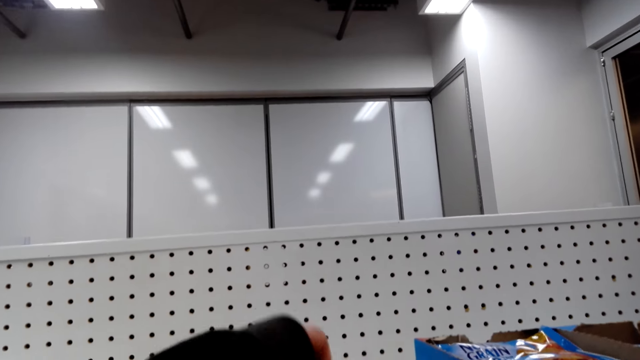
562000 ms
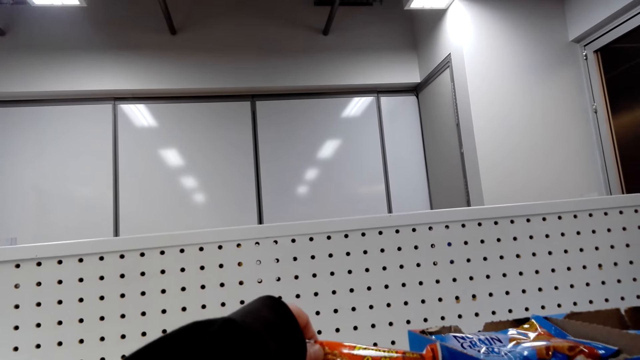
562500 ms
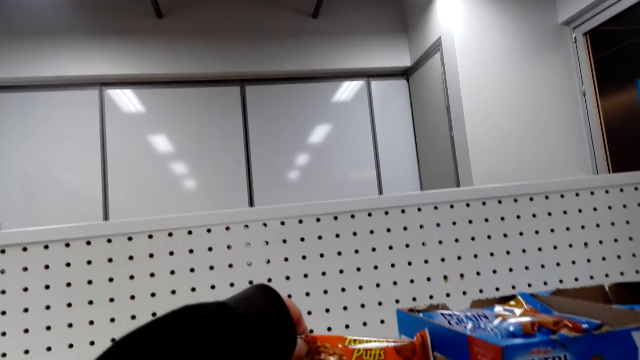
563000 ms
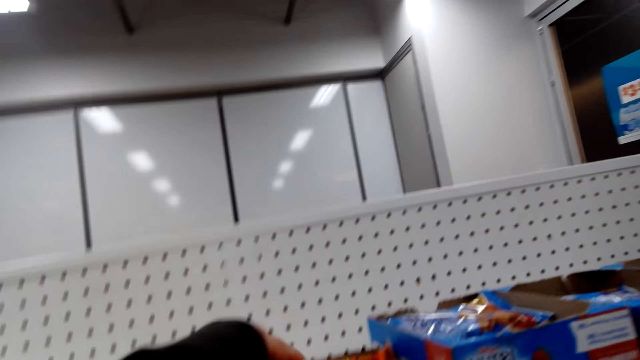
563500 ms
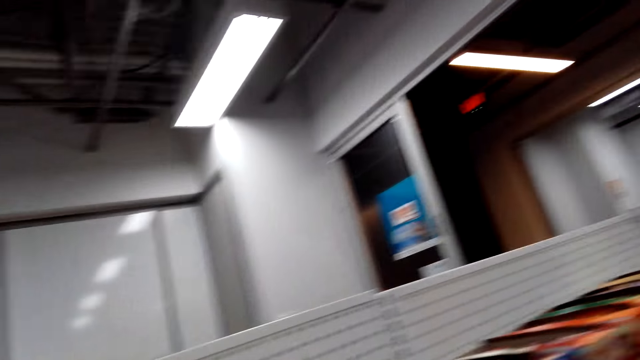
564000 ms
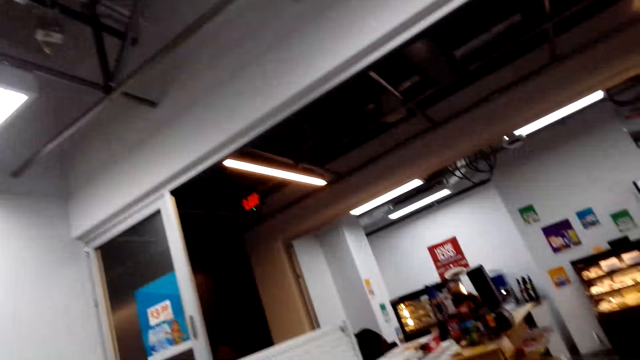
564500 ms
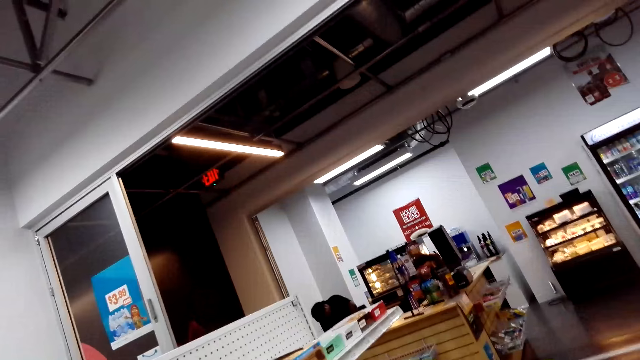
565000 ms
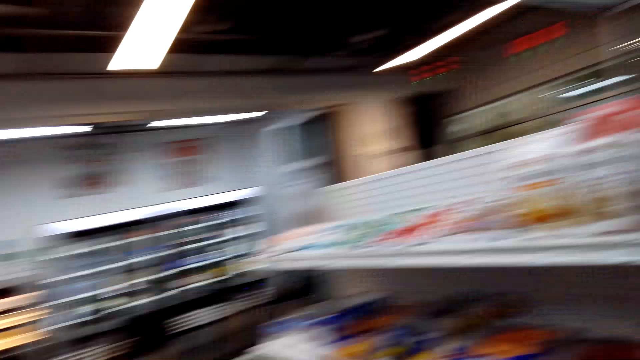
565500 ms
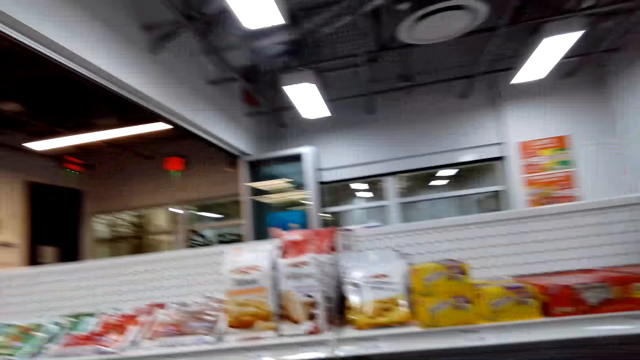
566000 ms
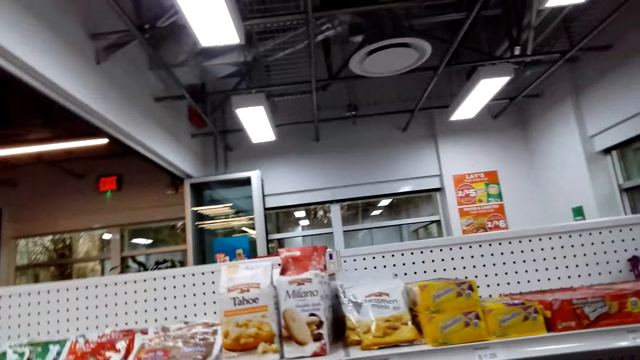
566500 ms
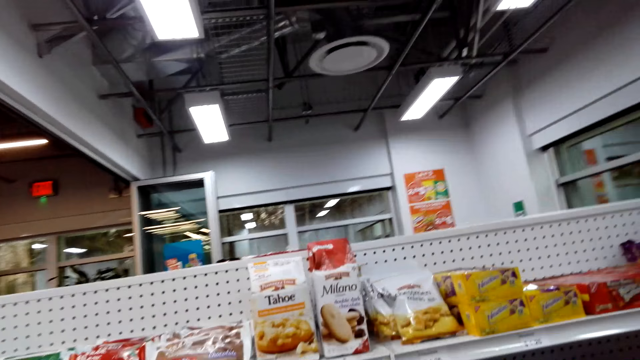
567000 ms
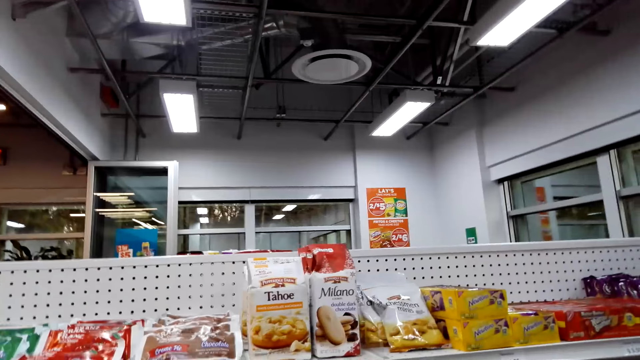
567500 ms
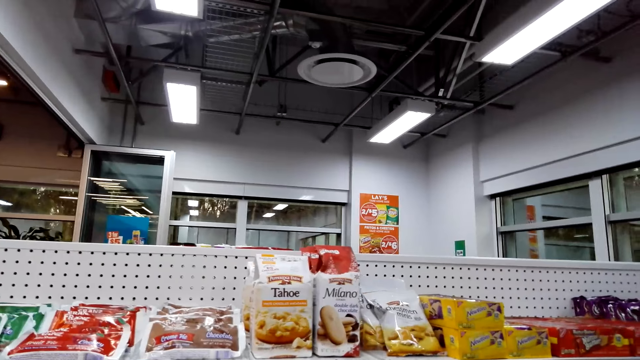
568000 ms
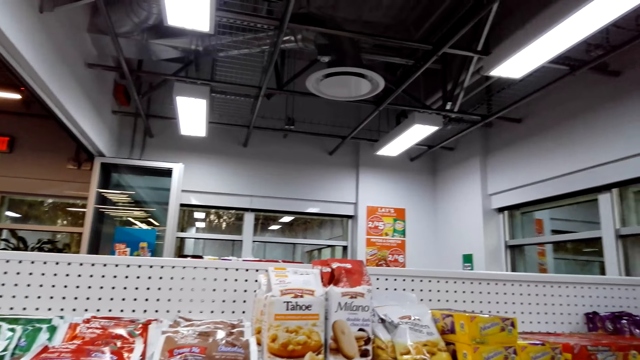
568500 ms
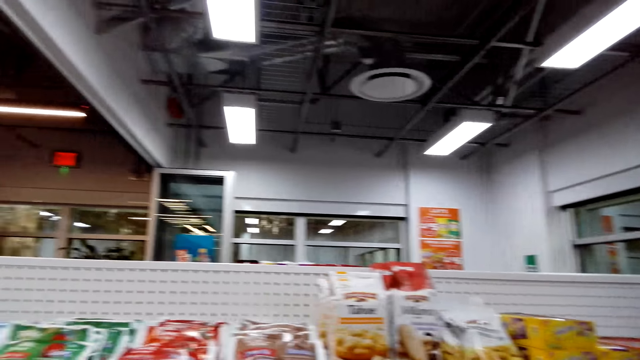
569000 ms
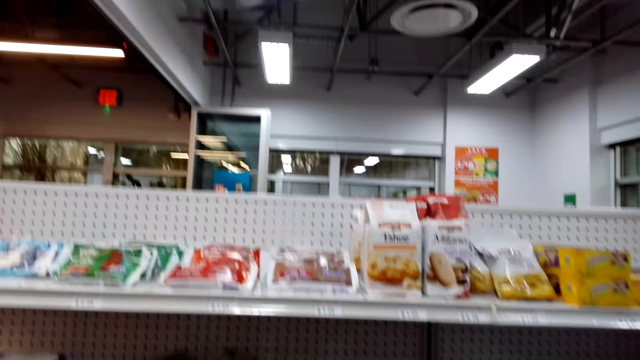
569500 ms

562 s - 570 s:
The camera wearer picks up a packet of biscuits. They walk around. They look at products.

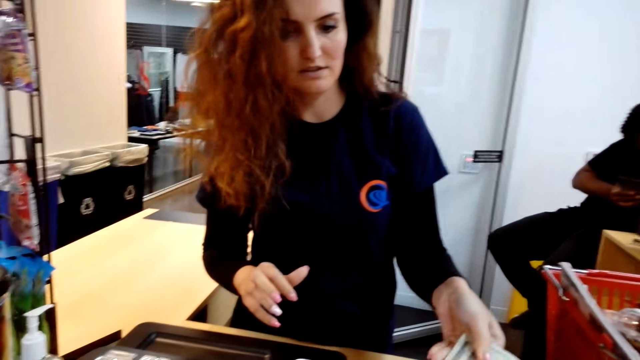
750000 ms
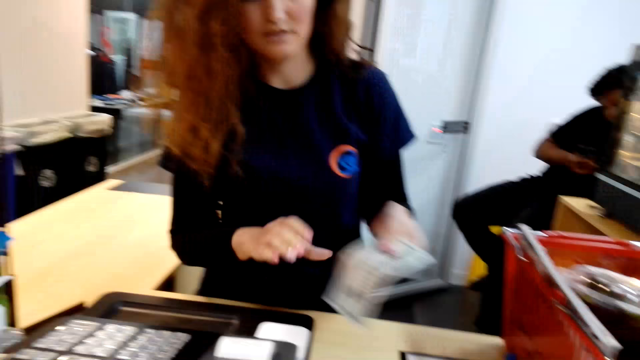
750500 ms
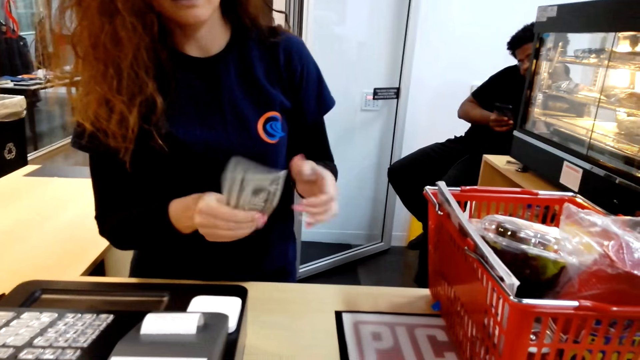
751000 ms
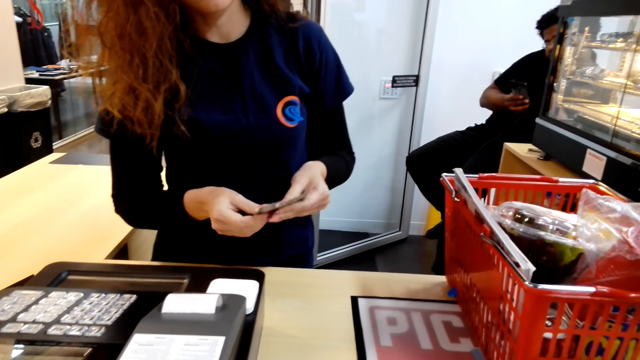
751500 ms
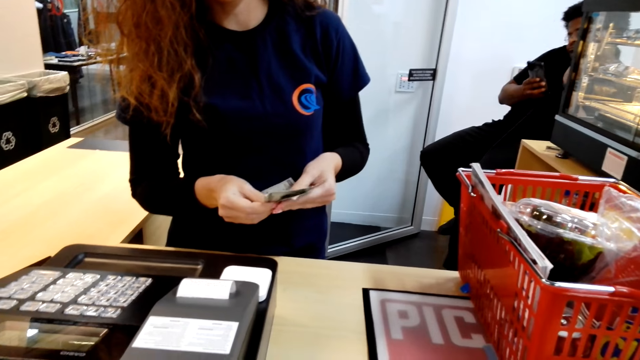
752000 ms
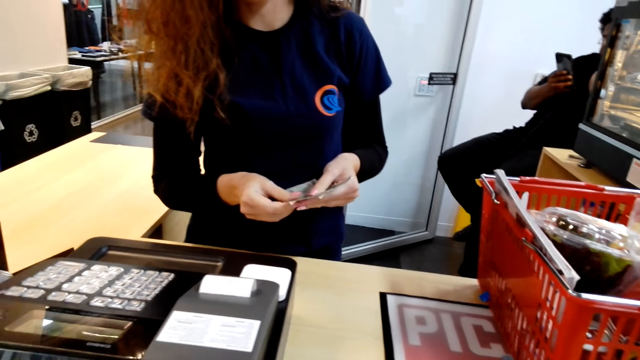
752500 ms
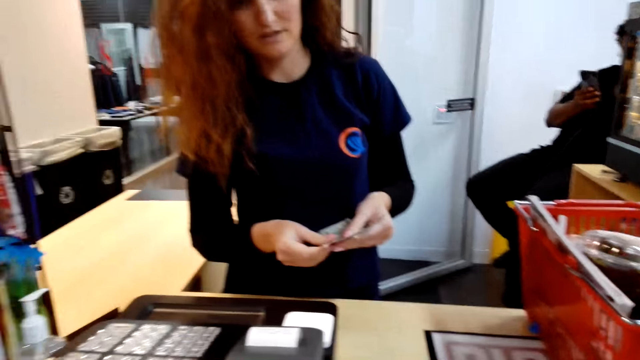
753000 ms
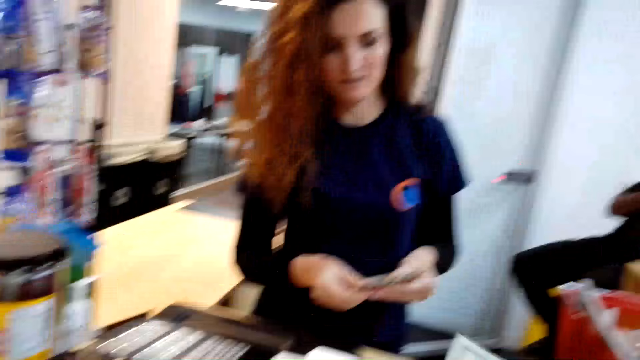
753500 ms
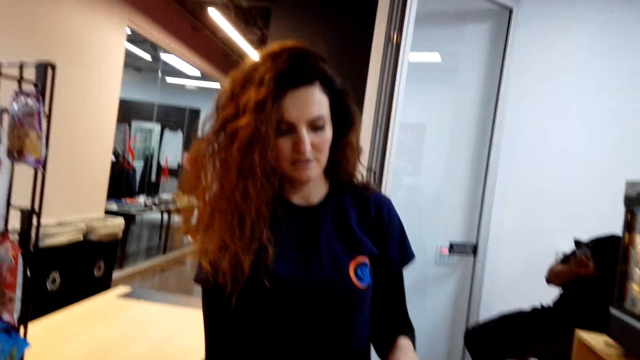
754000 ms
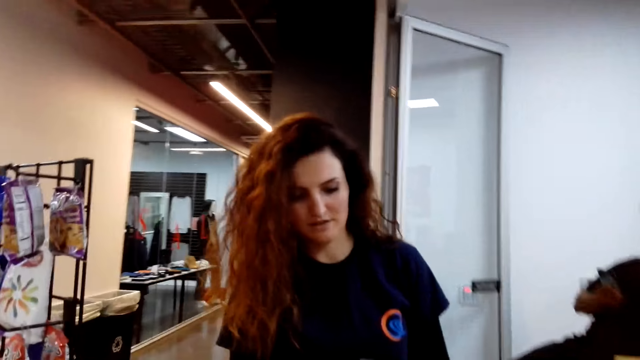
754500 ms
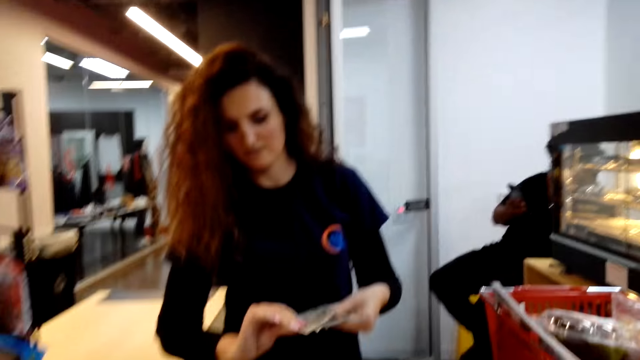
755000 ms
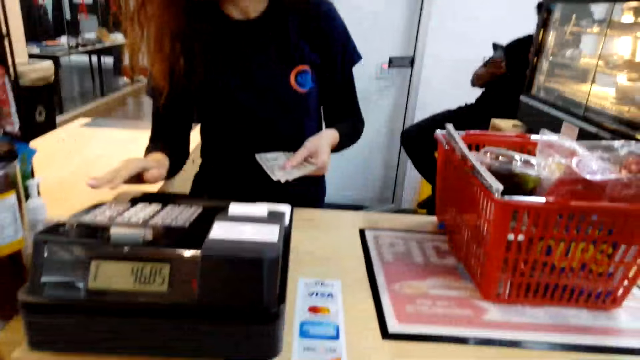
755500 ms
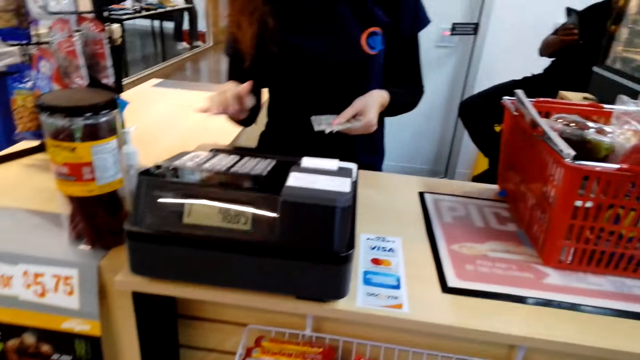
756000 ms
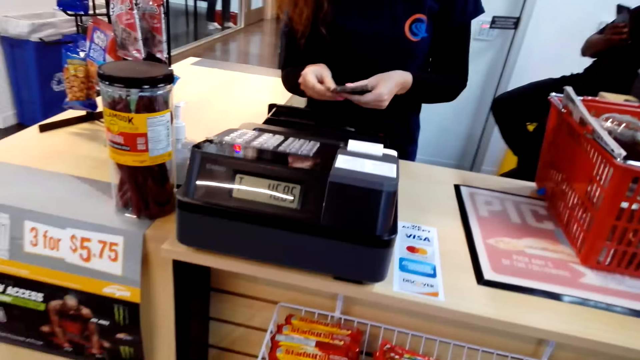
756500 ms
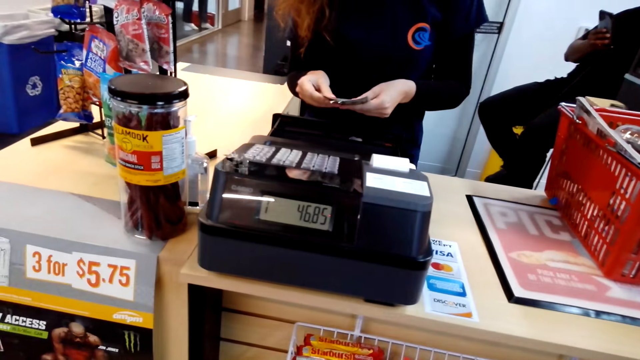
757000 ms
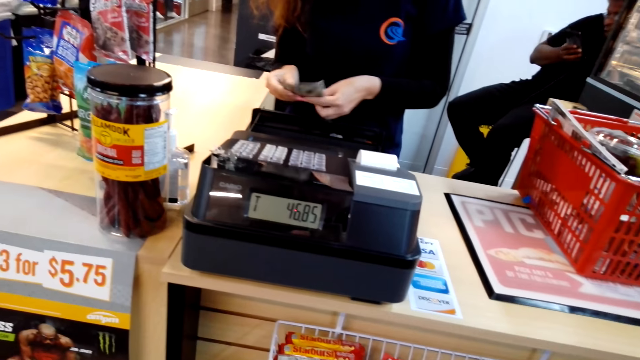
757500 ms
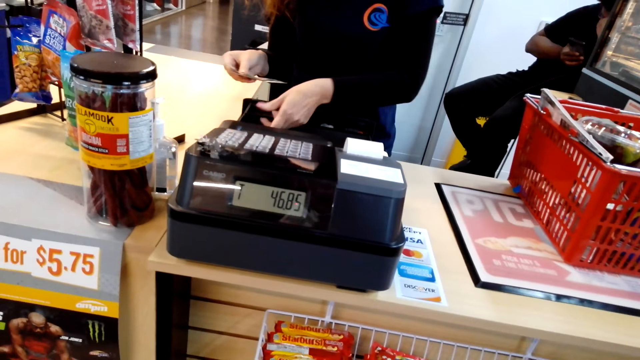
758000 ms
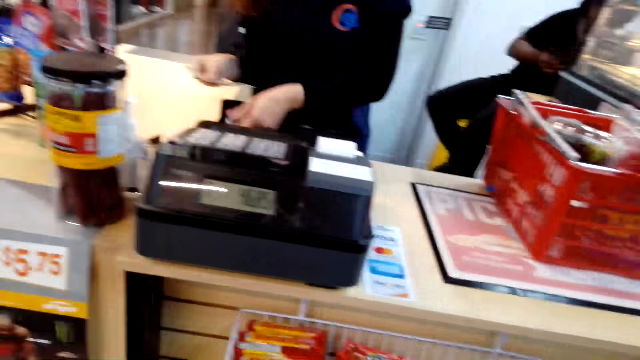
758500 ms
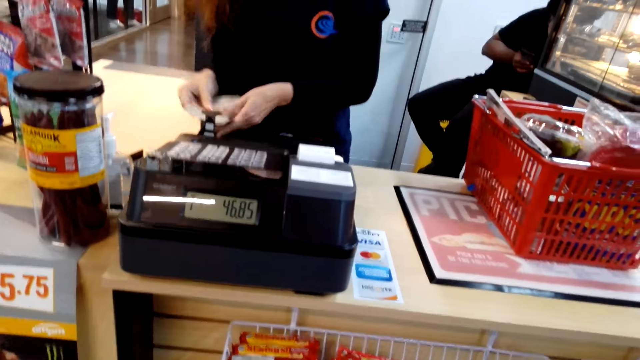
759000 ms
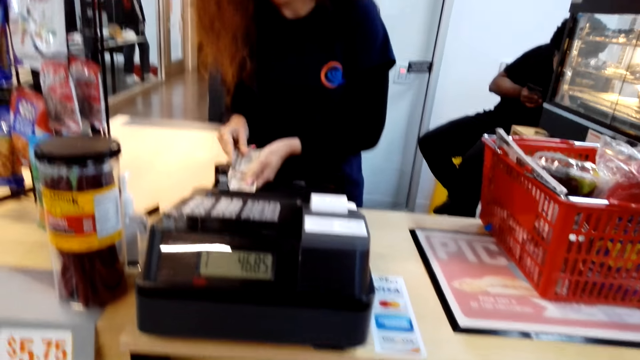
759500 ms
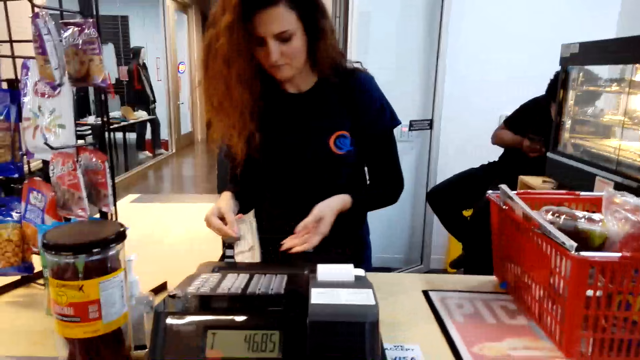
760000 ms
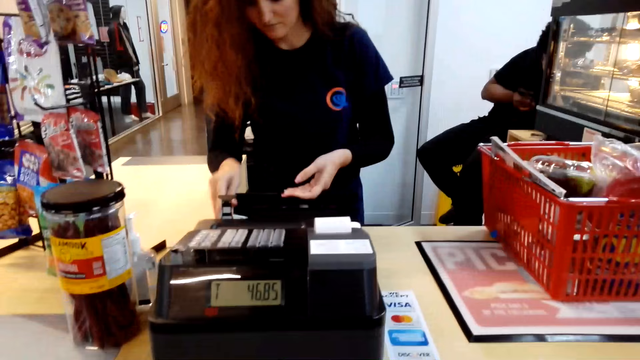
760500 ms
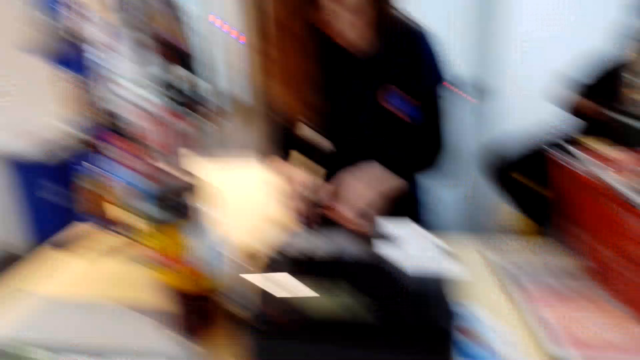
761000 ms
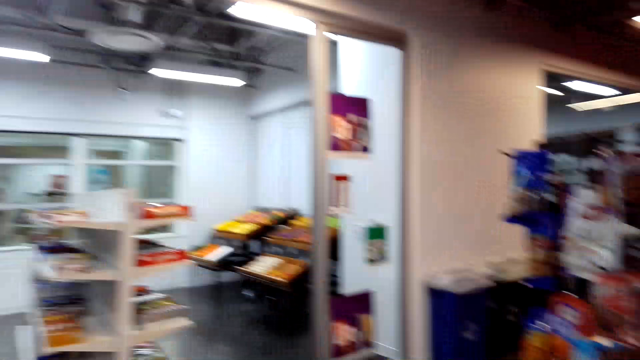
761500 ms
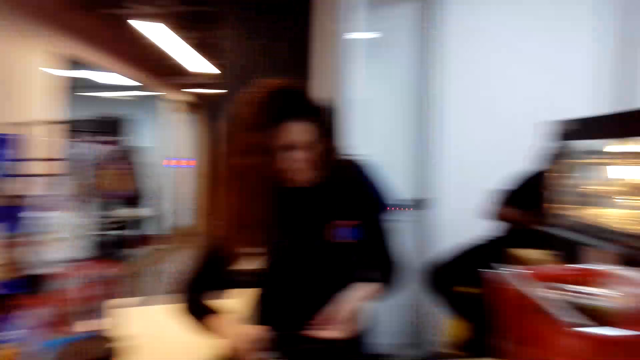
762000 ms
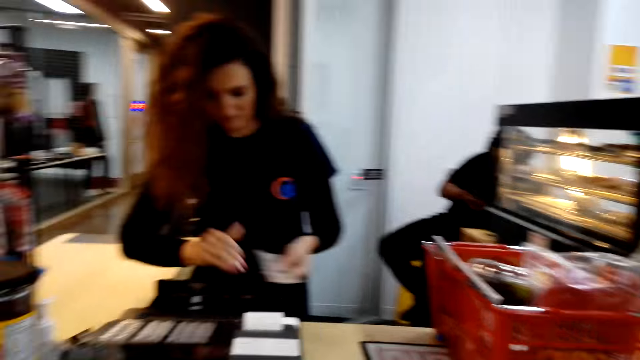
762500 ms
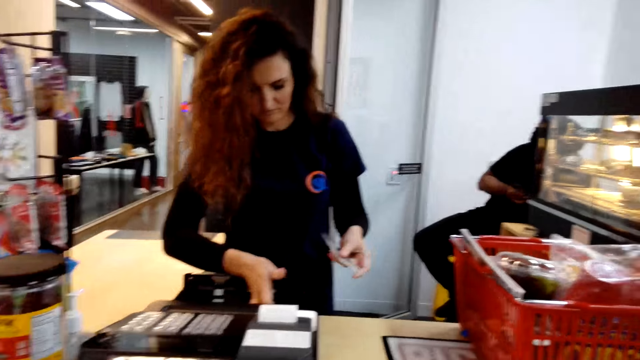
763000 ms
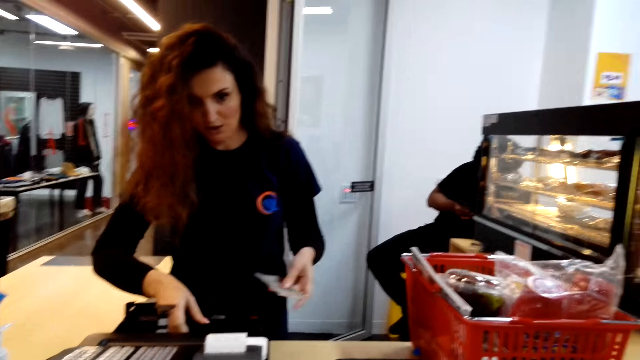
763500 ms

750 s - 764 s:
The camera wearer picks up cash from the table. They count the cash. A woman looks at the money. The woman puts data on a computer. The woman puts money inside the machine. The camera wearer puts the cash on a safe.
